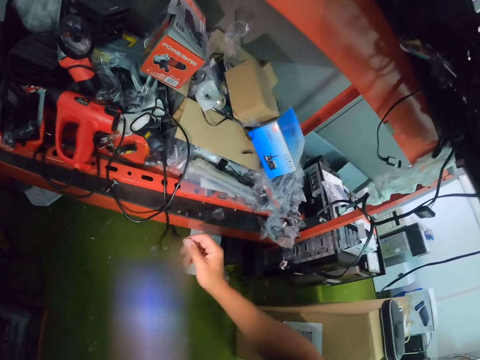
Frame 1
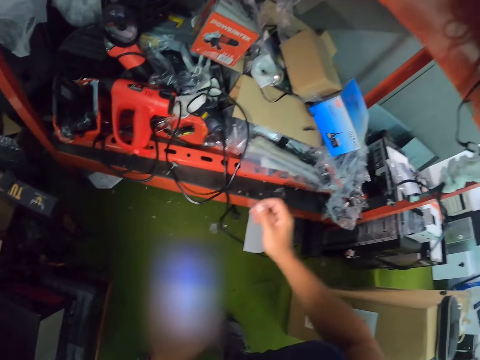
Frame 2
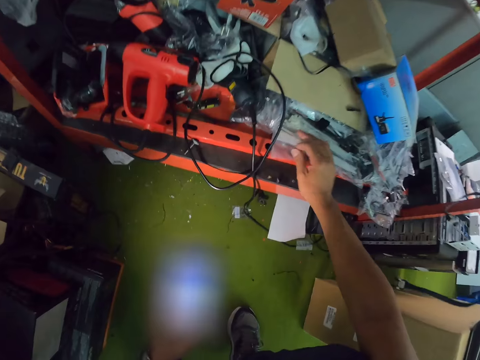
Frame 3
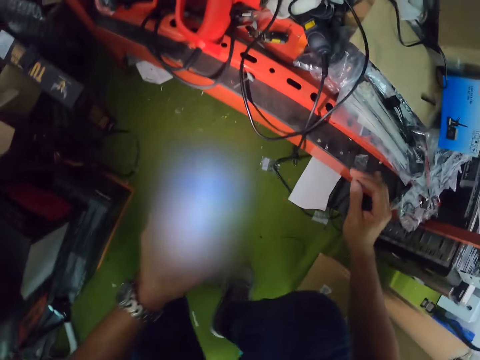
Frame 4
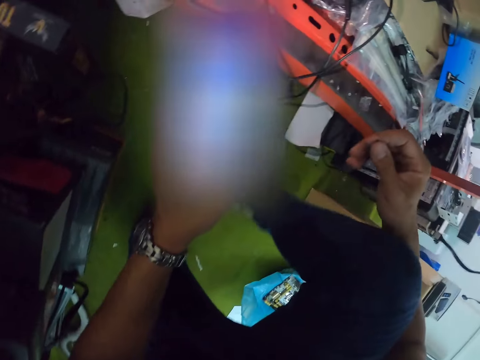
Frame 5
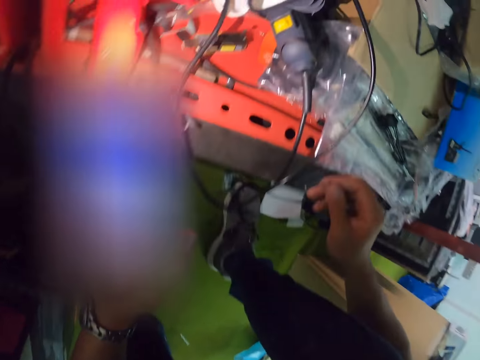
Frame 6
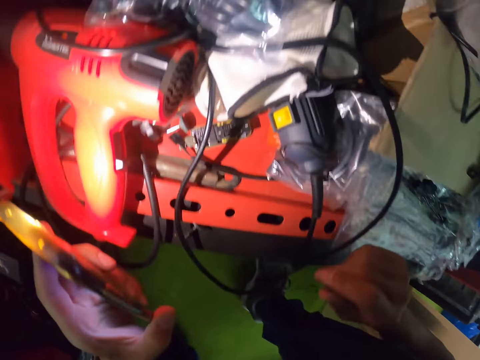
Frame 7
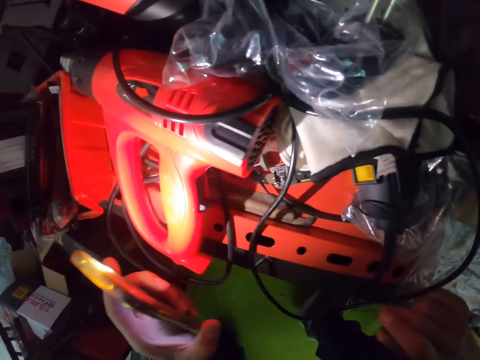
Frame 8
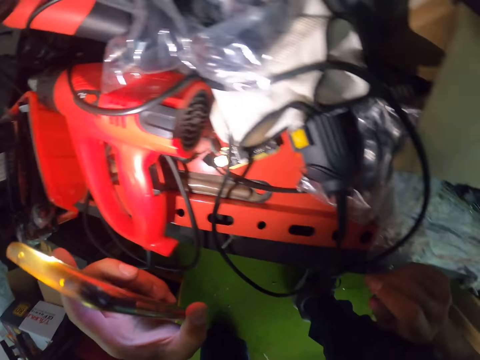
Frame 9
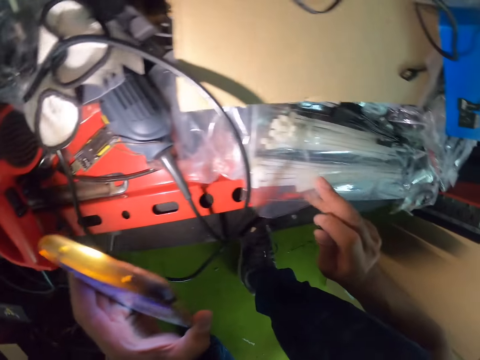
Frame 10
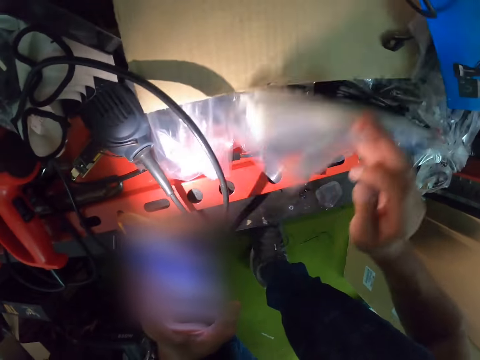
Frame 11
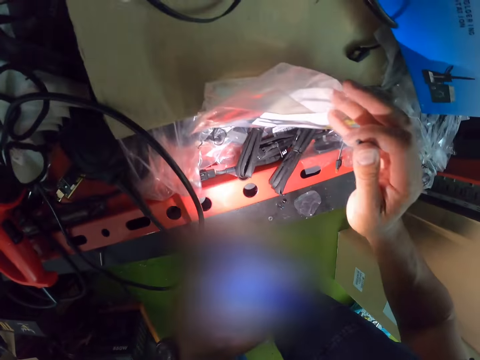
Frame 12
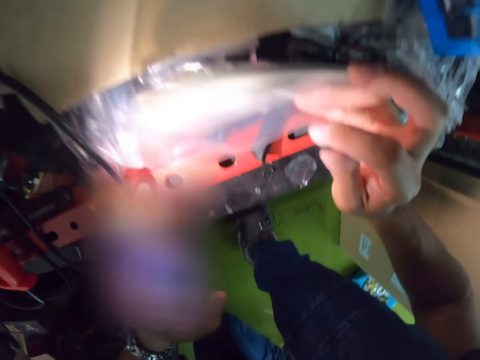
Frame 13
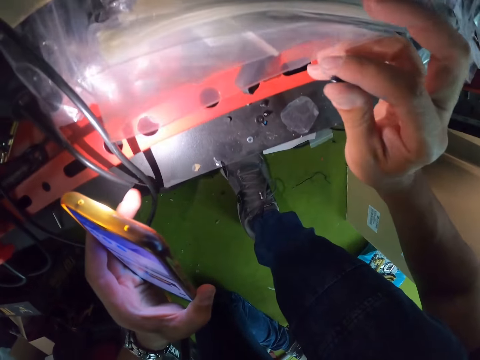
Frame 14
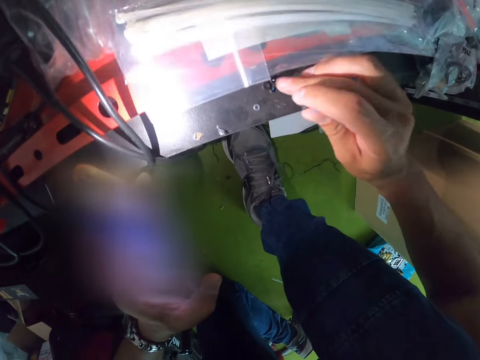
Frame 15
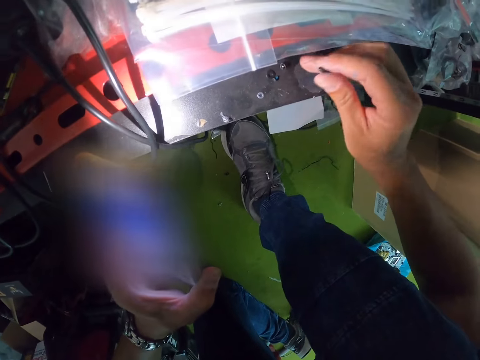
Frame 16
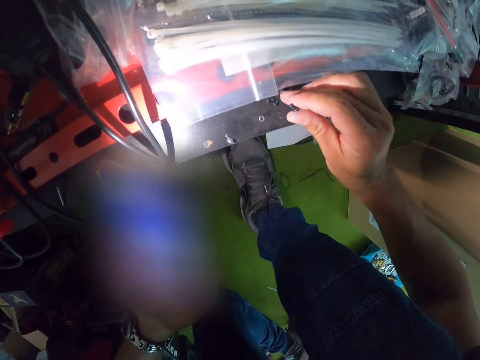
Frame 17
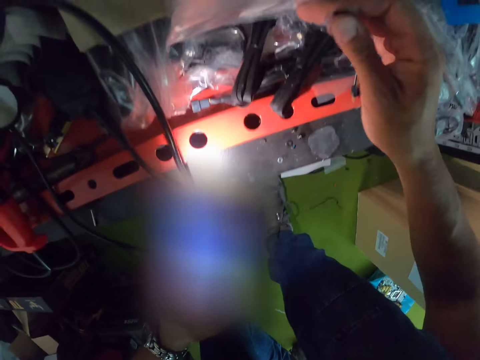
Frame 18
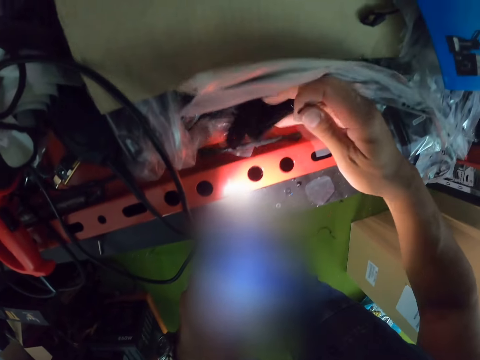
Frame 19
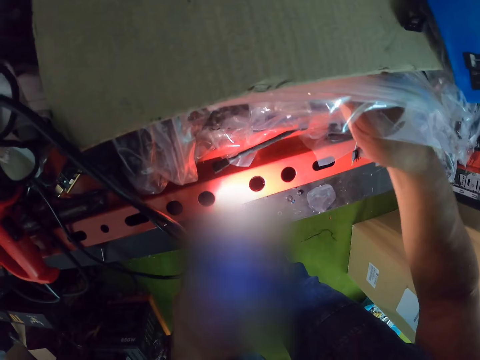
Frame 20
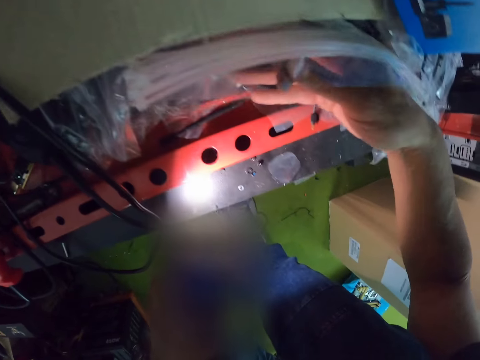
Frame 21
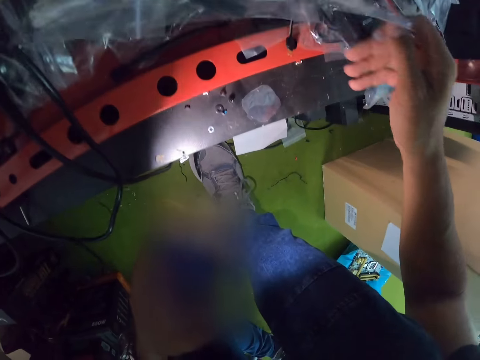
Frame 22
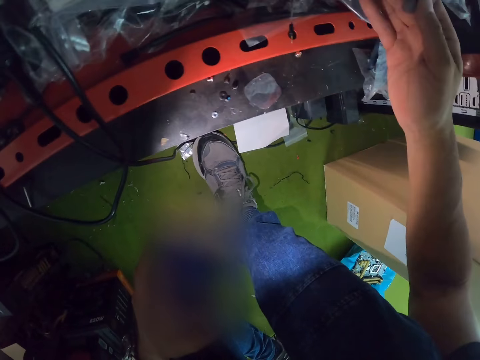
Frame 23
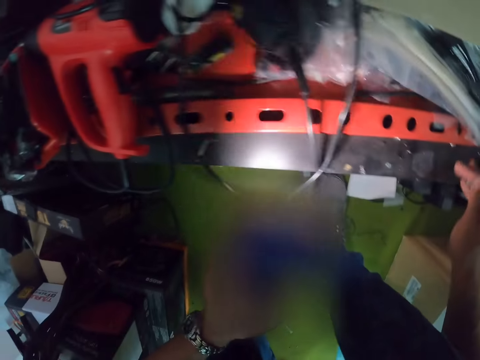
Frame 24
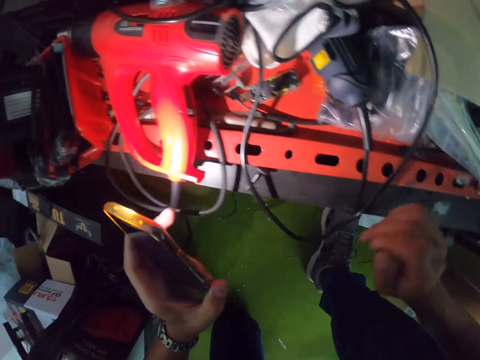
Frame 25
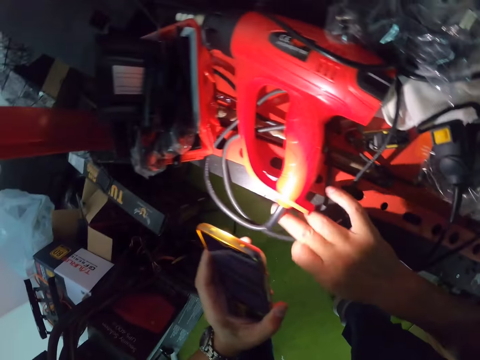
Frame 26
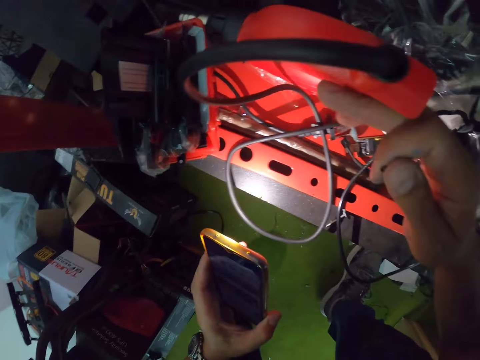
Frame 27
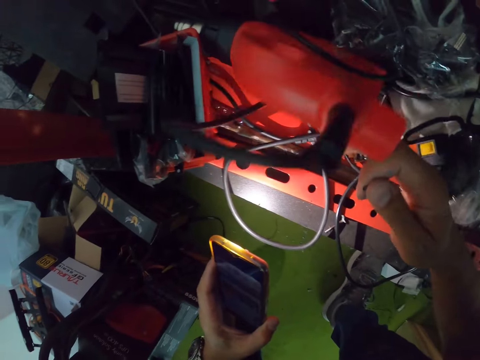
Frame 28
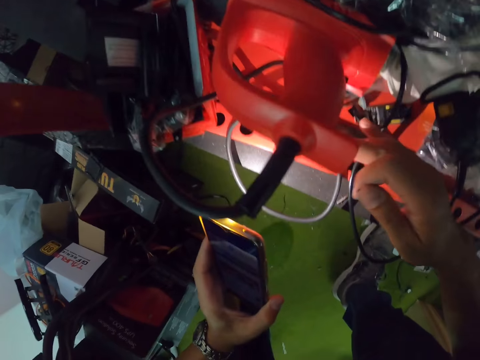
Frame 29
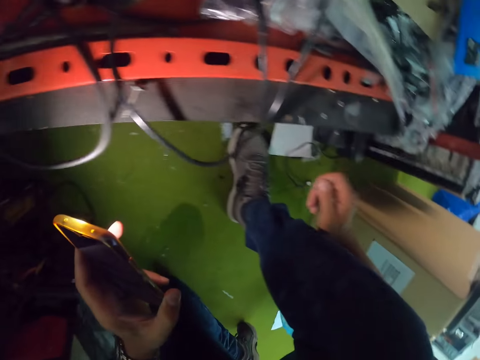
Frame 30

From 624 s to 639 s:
The camera wearer touches the zip lock bag on the tool box on the table with his right hand. He lifts the zip lock bags from the tool box on the table with his right hand. He drops the zip lock bags on the tool box on the table with his right hand. He lifts the zip lock bags from the tool box on the table with his right hand. He moves cables in the tool box on the table with his right hand. He drops the zip lock bags on the tool box on the table with his right hand. He lifts the zip lock bags from the tool box on the table with his right hand. He drops the zip lock bags on the tool box on the table with his right hand. He lifts the handle of a drill from the tool box on the table with his right hand. He drops the handle of the drill on the tool box on the table with his right hand.

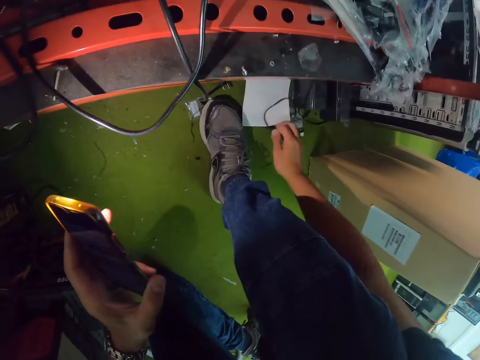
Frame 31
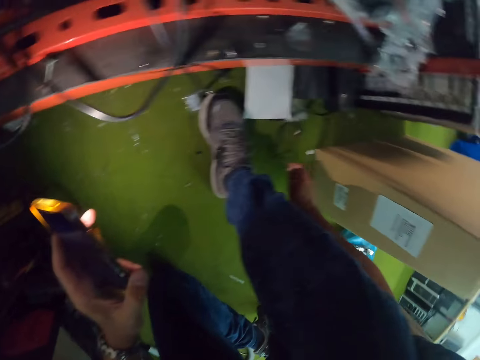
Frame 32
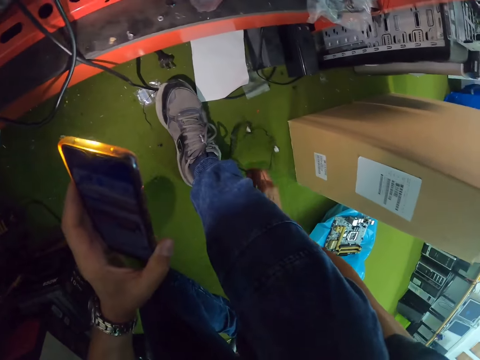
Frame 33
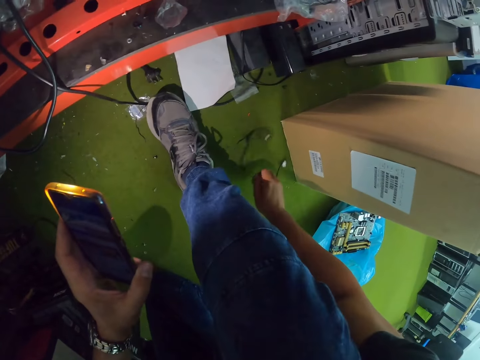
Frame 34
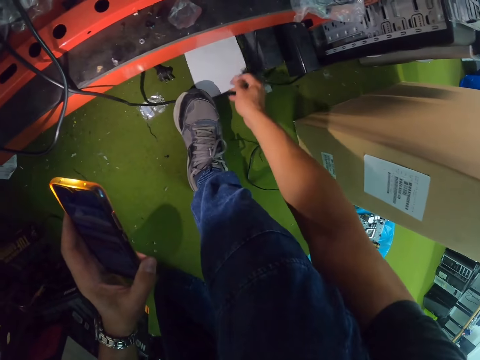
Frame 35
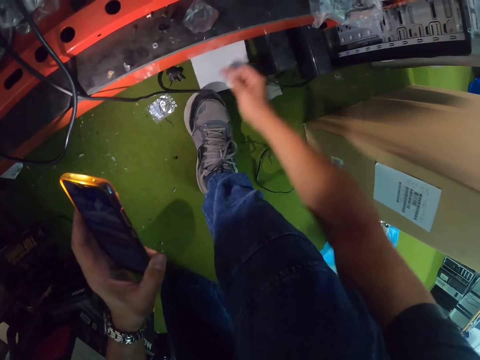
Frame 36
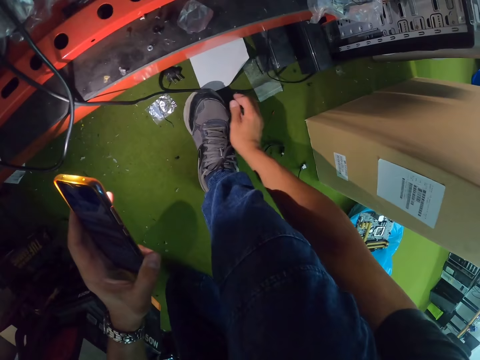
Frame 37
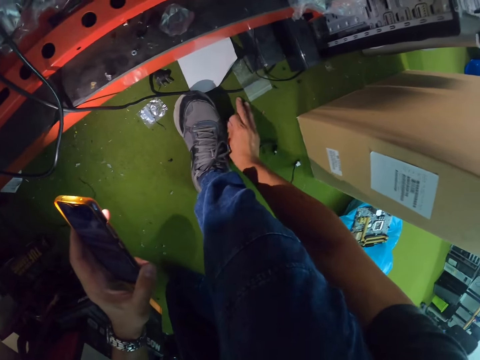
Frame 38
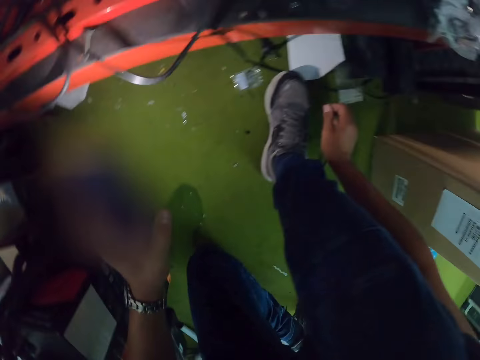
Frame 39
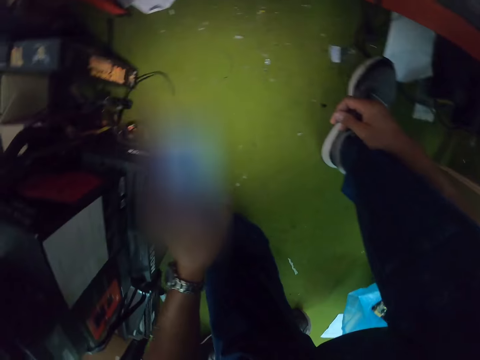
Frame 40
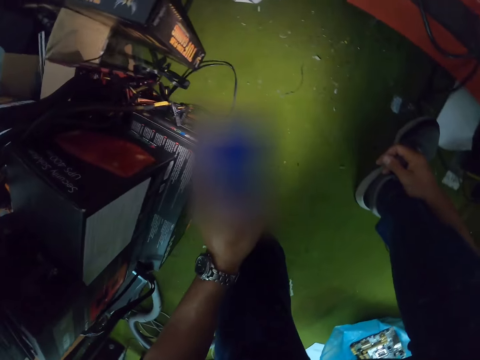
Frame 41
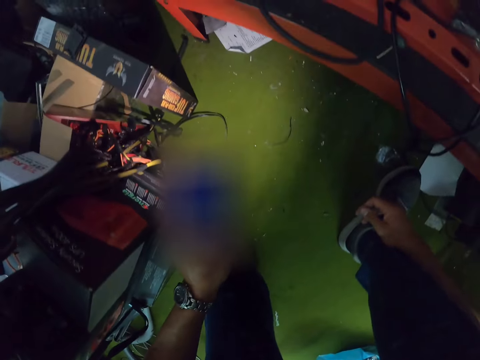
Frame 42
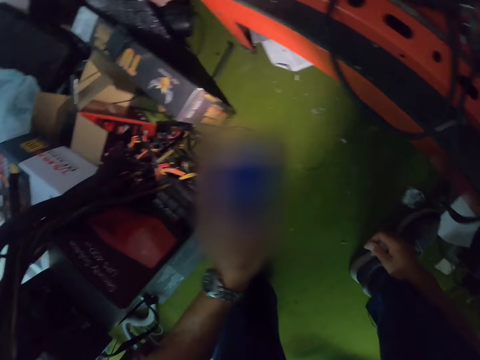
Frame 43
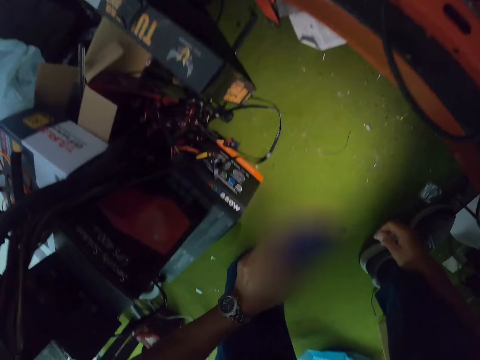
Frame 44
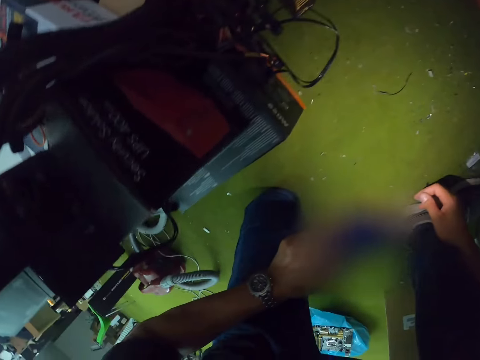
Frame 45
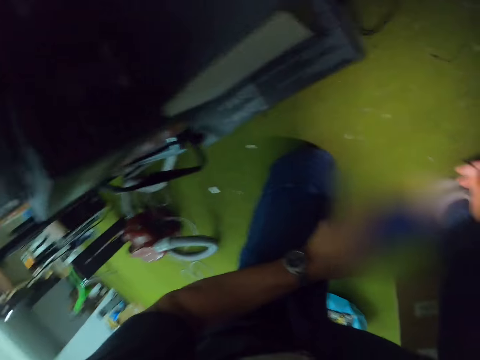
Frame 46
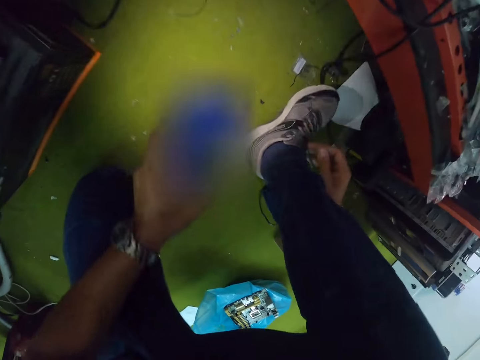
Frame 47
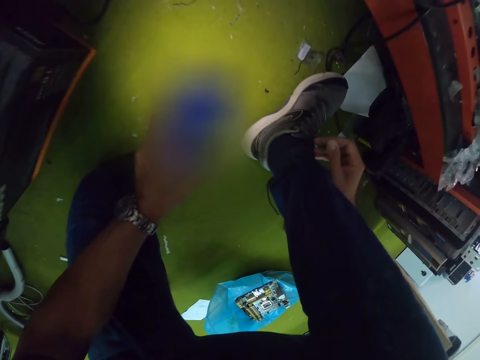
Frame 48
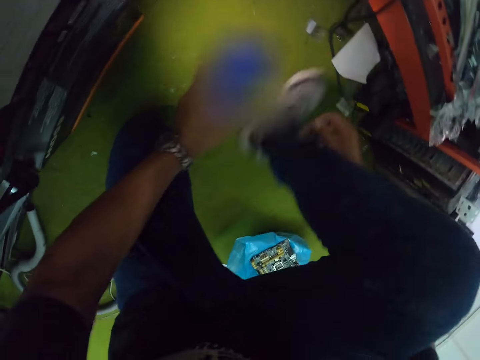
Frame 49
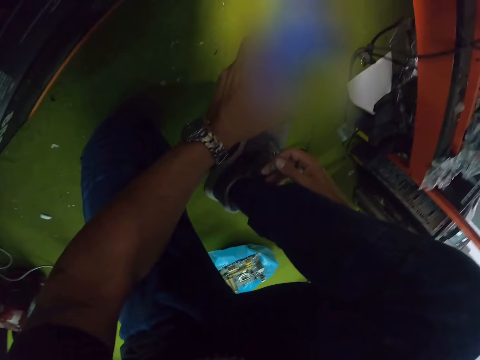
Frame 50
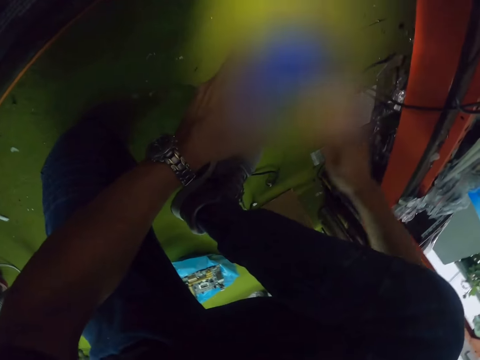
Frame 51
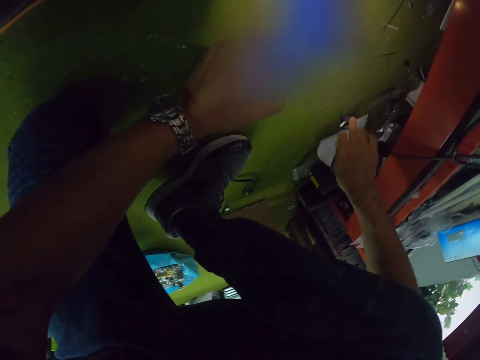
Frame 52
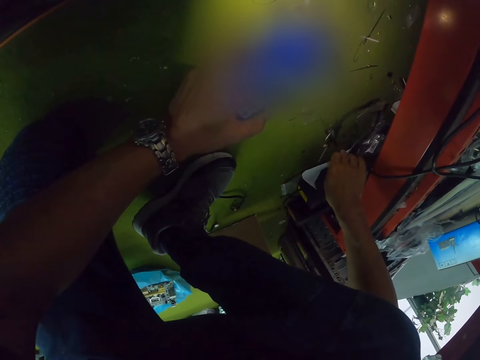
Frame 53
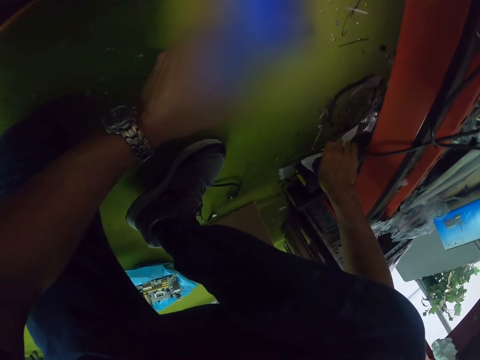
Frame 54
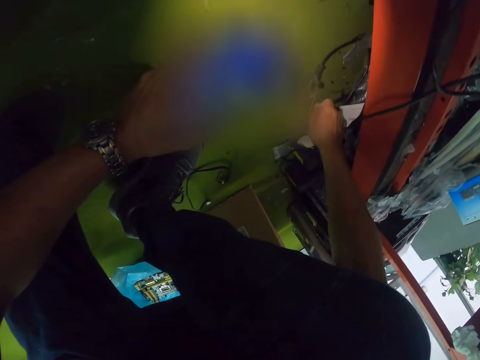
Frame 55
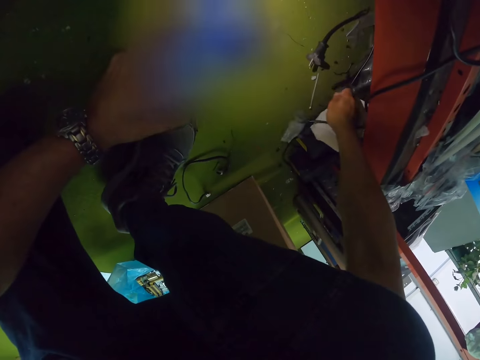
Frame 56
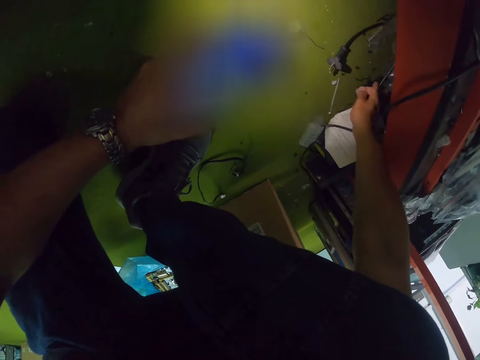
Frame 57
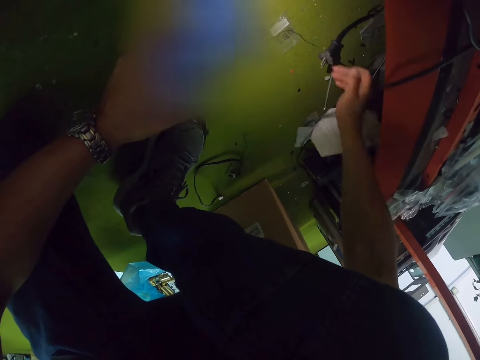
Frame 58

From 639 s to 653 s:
The camera wearer picks up a black cord from the floor with his right hand. He drops the black cord on the floor with his right hand. He lifts the paper on the floor with his right hand. He removes his right hand from beneath the paper on the floor. He drags a zip lock bag on the floor with his right hand. He places his right hand on his right foot. He lifts the paper on the floor with his right hand. He searches the floor with his right hand. He pushes a plug on the floor with his right hand.
